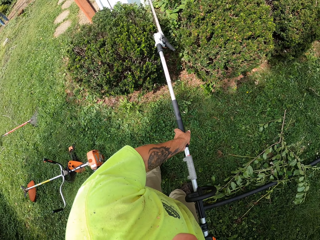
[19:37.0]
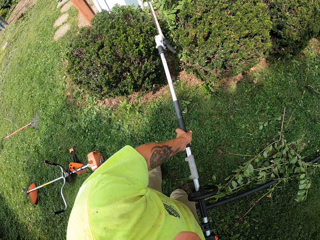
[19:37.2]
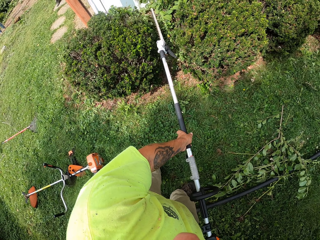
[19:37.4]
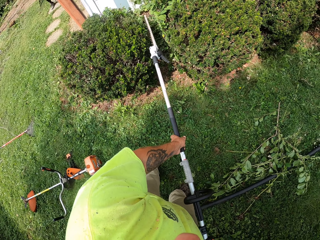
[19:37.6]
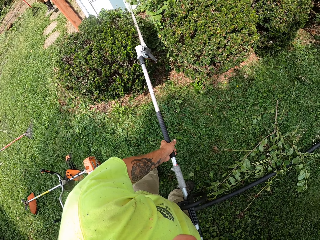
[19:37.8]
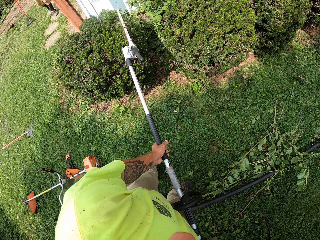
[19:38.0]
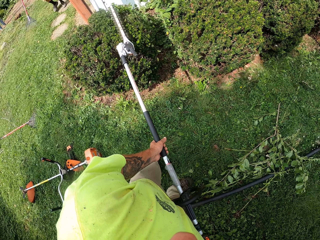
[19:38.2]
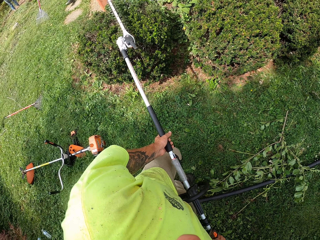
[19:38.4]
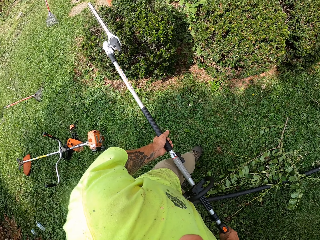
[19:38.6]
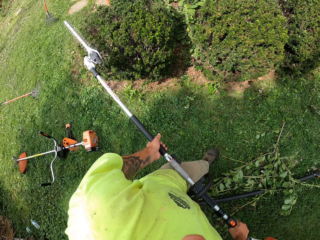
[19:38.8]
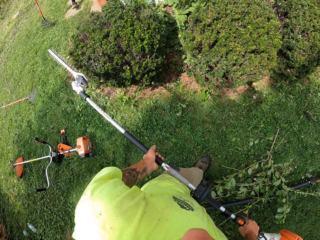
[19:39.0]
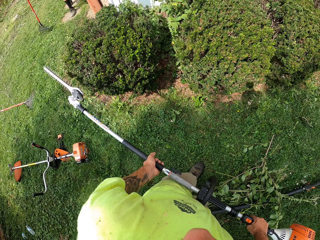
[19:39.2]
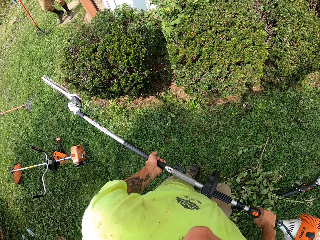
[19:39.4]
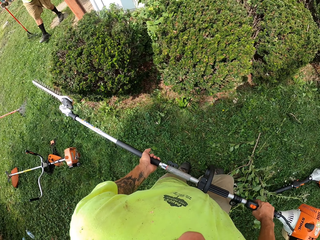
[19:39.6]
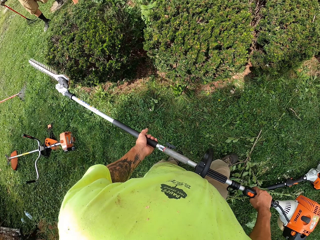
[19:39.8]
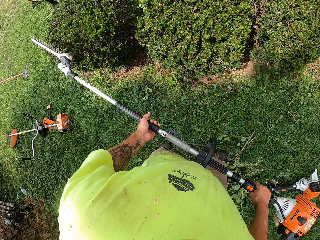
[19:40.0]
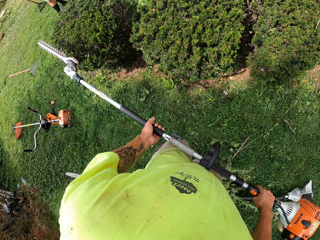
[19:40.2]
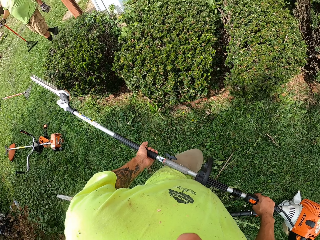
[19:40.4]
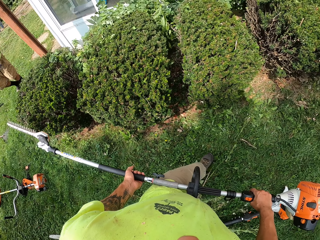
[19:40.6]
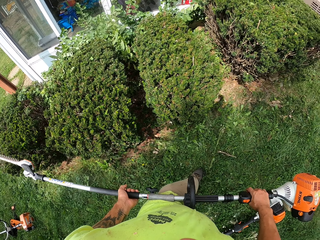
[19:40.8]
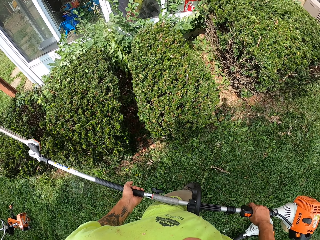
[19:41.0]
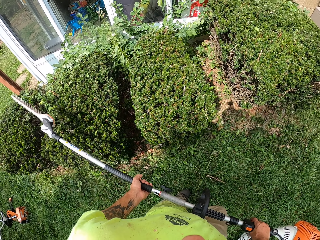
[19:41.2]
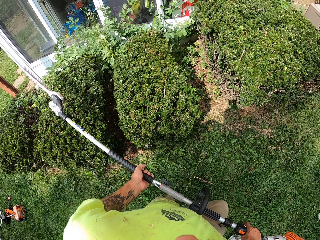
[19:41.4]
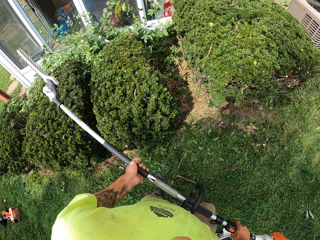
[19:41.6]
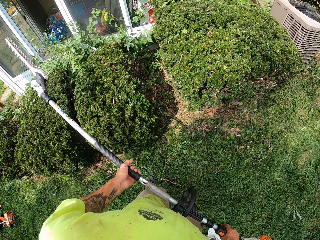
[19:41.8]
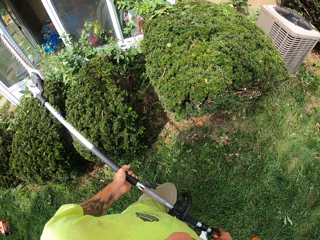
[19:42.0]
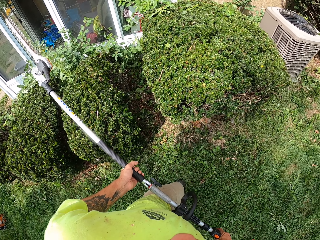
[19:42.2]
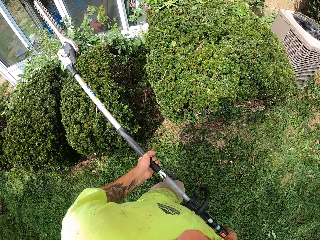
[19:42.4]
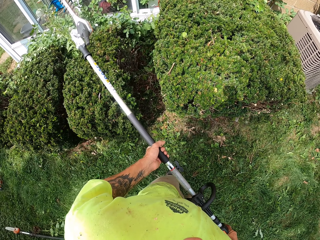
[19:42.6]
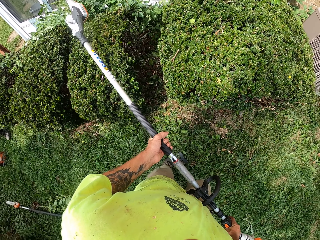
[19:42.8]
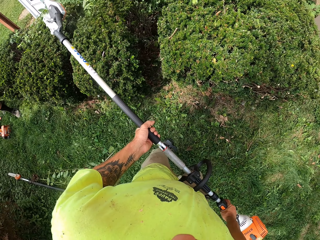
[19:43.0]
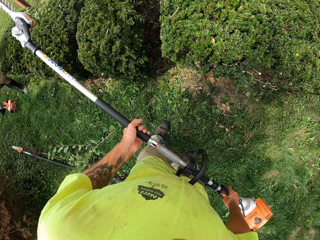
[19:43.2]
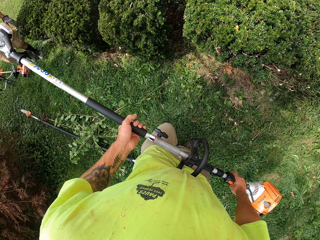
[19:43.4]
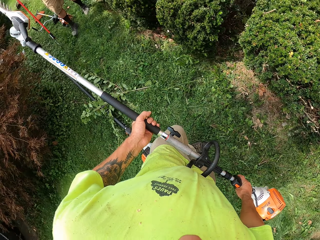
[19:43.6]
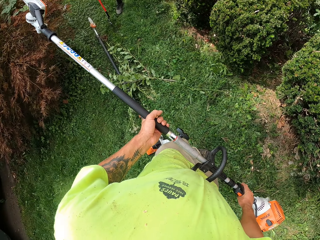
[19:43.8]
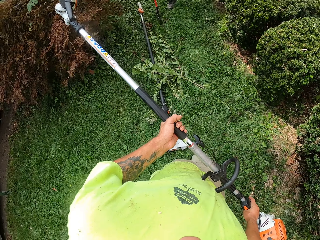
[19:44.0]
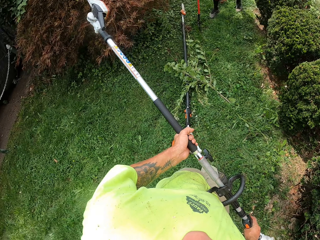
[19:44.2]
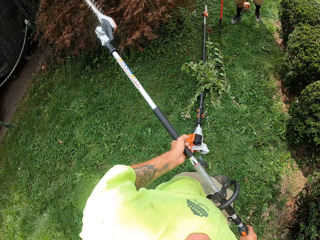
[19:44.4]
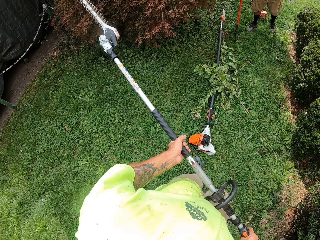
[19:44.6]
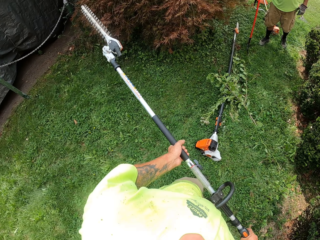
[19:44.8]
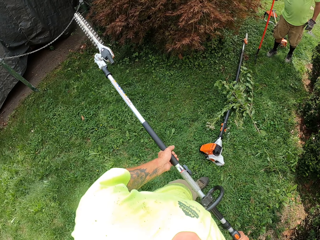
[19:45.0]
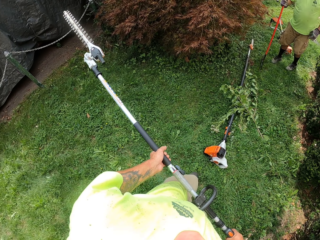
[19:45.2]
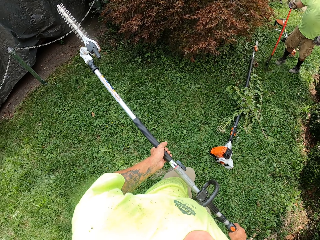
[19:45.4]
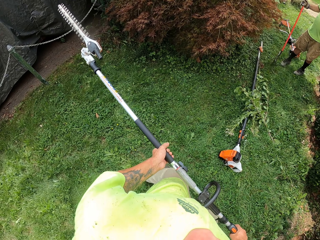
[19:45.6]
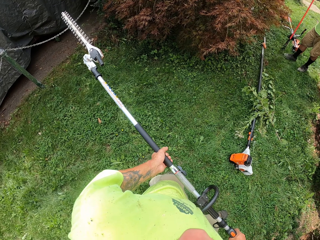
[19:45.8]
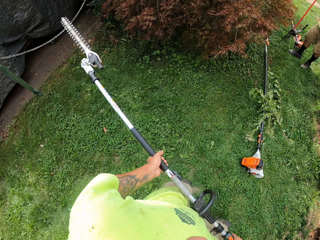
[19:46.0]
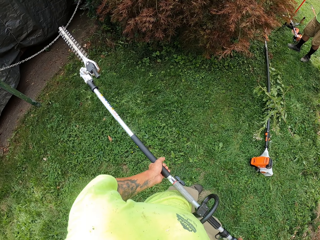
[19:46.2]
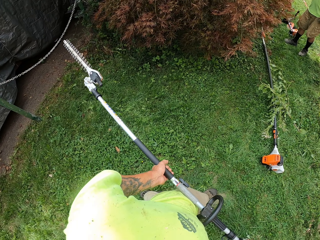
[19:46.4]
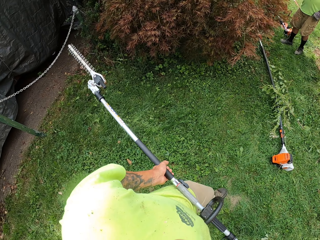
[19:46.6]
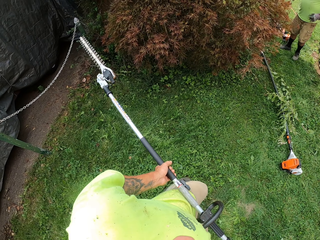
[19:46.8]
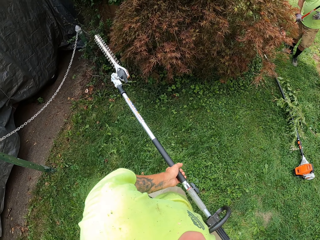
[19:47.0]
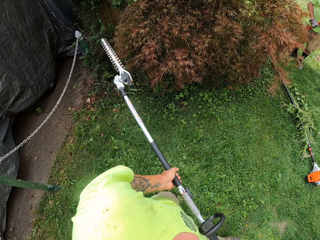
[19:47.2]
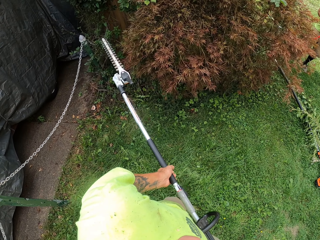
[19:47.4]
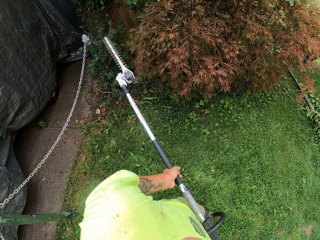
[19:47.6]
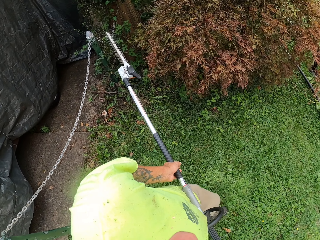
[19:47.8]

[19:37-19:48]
The camera wearer walks. A man walks in the garden with a rake in his left hand. The camera wearer turns. The man stands in the garden with the rake in his left hand. The camera wearer walks around in the garden with the electric edge trimmer in his hands.

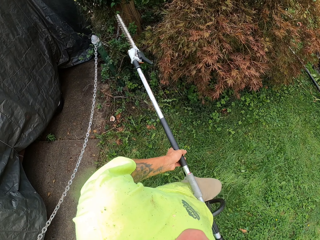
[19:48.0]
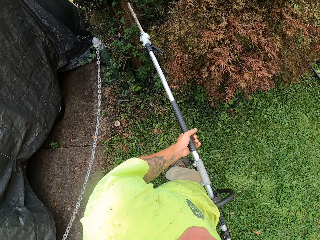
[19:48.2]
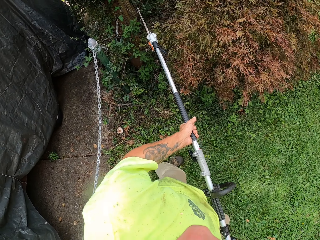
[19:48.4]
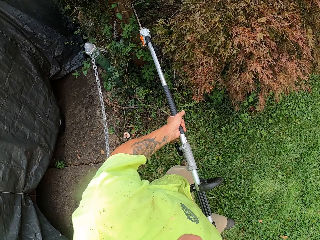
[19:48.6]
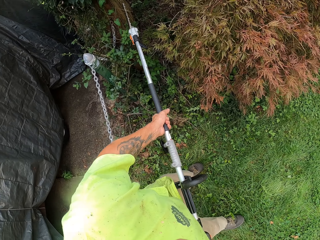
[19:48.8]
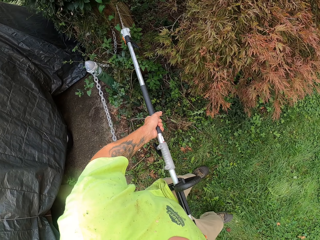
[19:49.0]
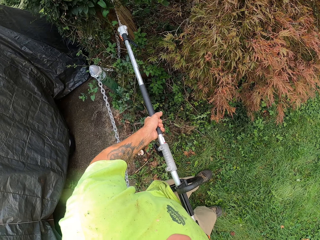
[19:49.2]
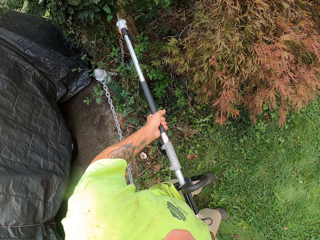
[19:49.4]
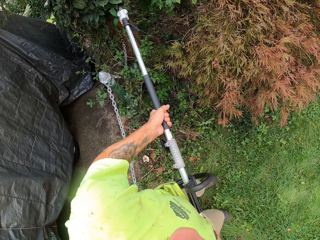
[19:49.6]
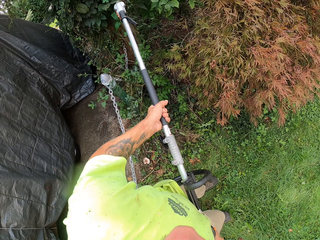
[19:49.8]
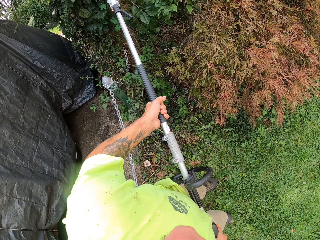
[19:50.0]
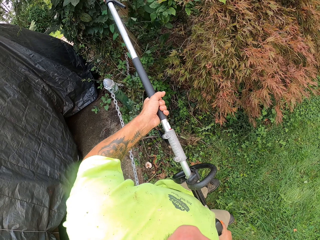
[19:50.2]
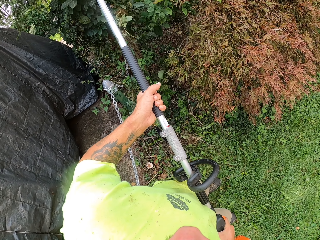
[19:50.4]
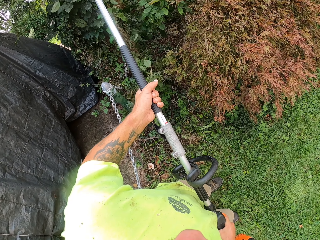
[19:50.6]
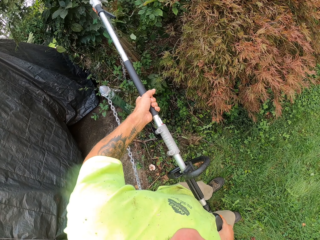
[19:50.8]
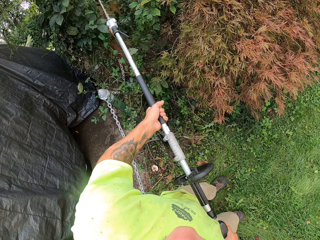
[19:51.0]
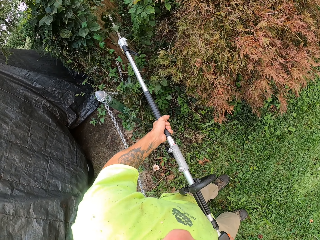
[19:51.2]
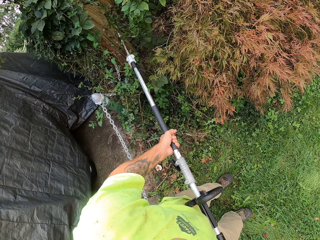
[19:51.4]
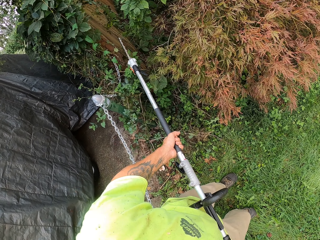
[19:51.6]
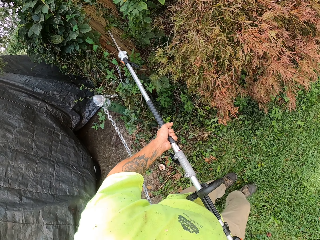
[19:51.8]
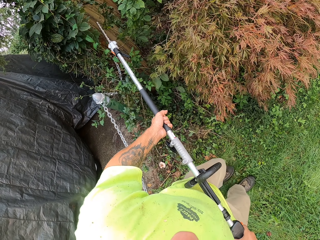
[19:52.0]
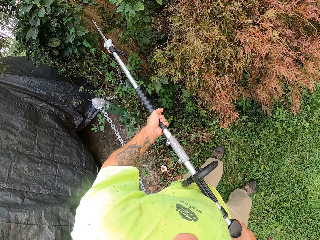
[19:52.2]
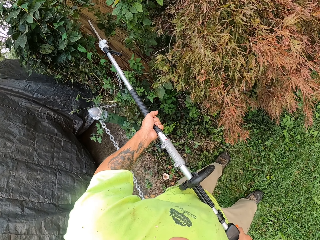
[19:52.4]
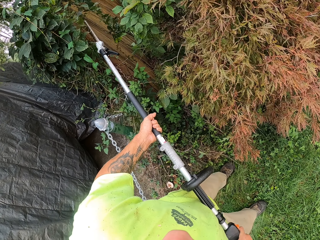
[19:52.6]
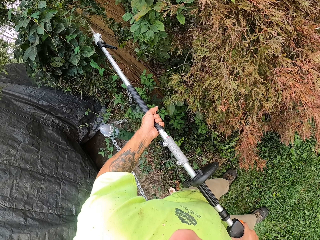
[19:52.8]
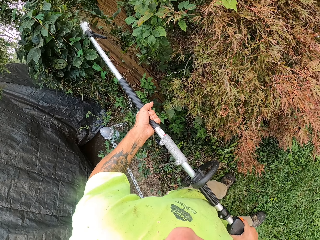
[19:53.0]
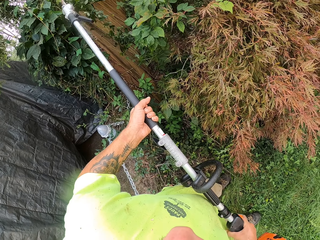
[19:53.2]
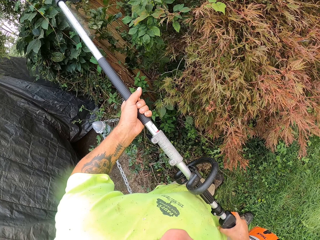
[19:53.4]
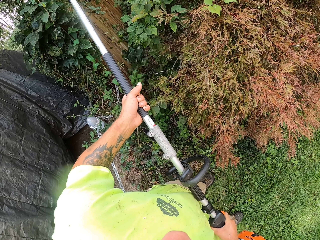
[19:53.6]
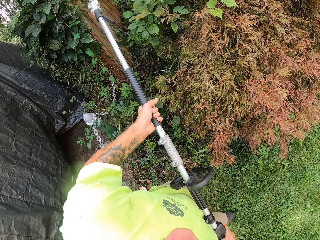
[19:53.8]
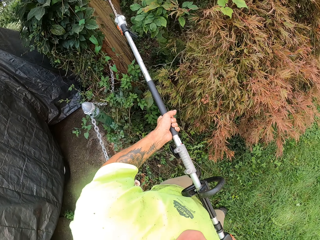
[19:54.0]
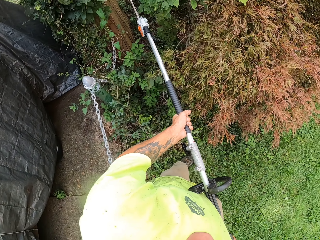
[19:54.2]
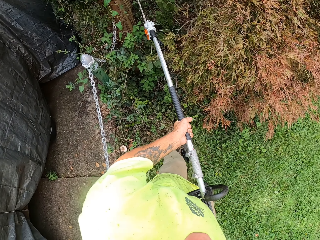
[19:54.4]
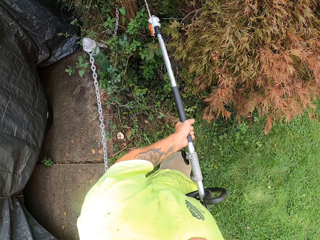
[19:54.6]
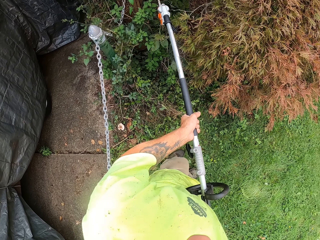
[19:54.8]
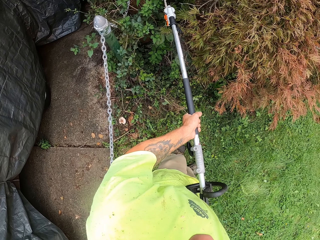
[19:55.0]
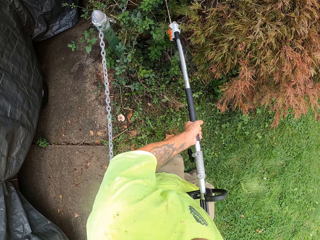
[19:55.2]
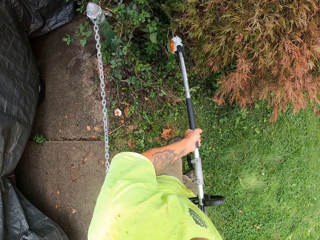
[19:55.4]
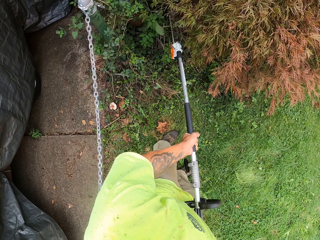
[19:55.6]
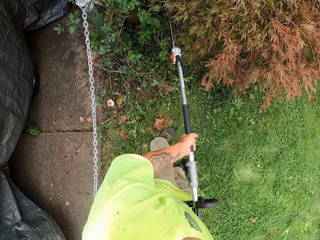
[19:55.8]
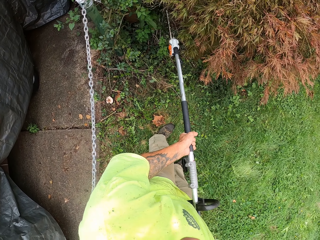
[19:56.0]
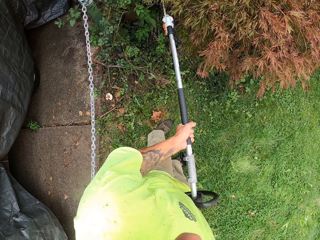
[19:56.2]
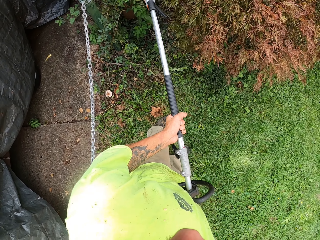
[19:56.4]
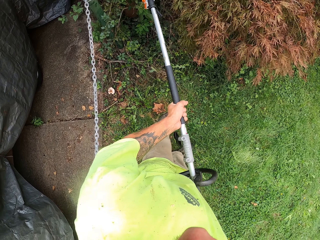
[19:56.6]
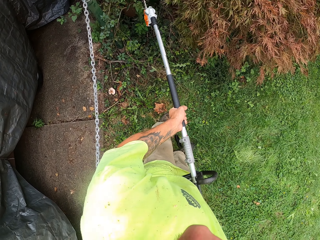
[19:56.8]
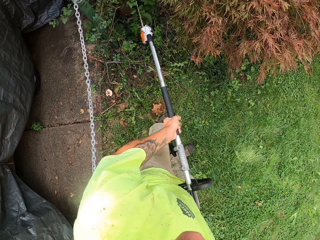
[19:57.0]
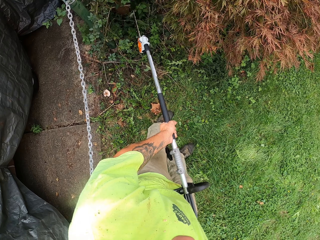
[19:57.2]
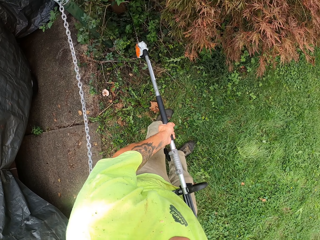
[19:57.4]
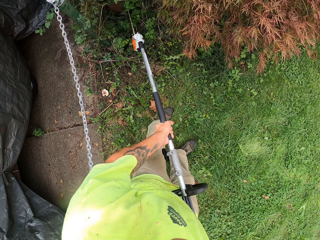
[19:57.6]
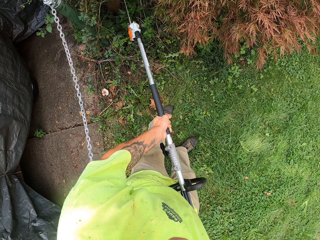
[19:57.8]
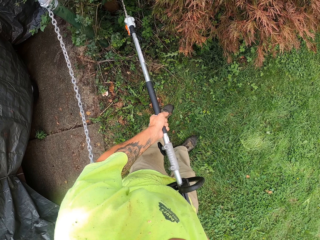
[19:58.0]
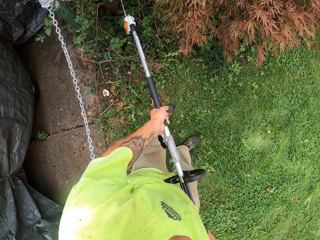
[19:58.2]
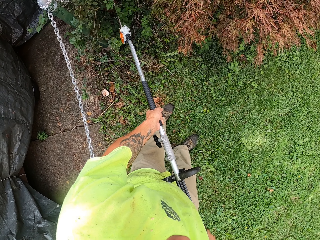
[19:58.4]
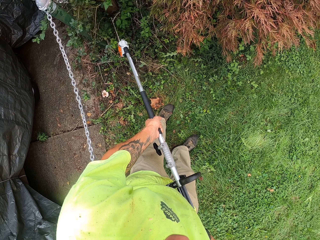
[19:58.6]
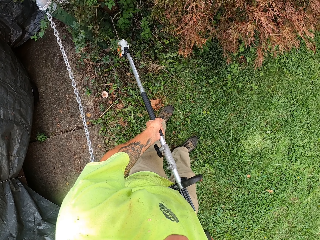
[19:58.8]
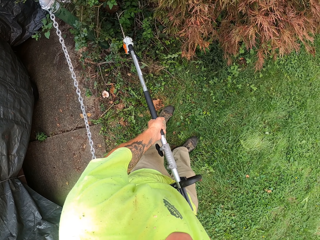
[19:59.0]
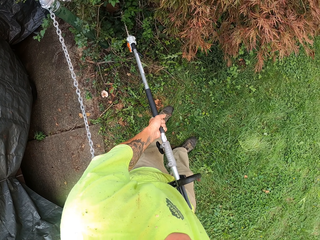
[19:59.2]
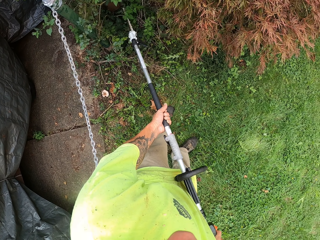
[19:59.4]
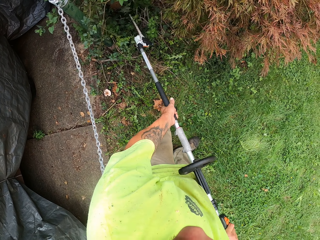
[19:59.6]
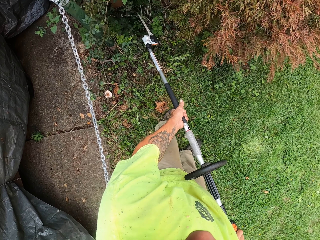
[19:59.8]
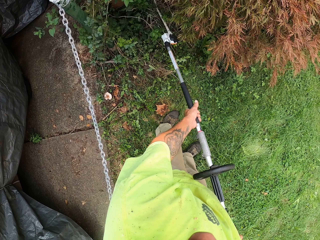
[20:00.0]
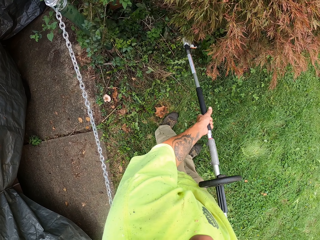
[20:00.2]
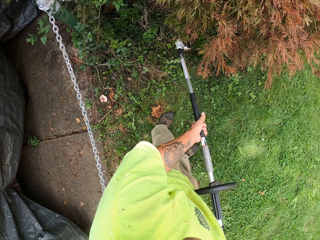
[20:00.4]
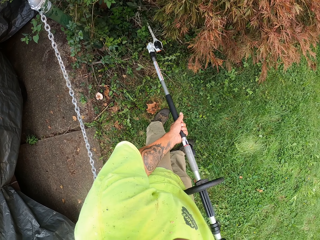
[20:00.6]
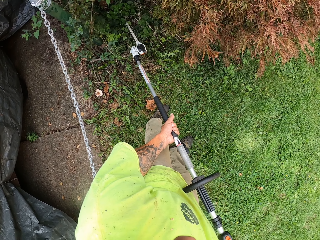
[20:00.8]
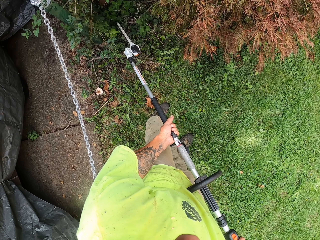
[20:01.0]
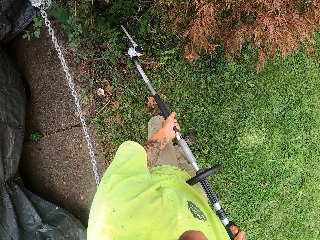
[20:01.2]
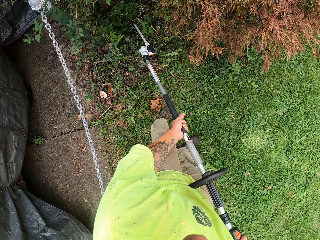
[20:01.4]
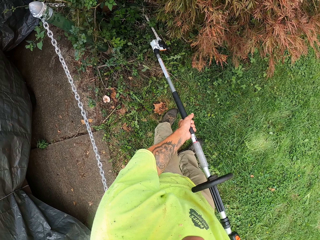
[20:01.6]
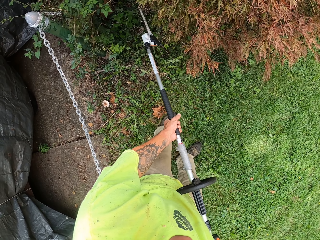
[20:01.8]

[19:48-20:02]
The camera wearer trims the flower in the garden with the electric edge trimmer in his hands.
